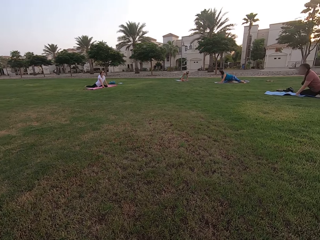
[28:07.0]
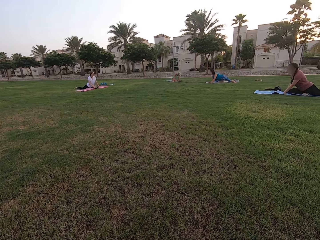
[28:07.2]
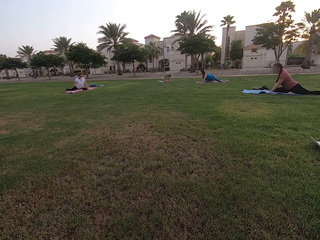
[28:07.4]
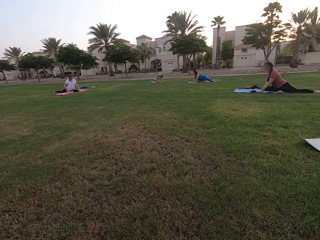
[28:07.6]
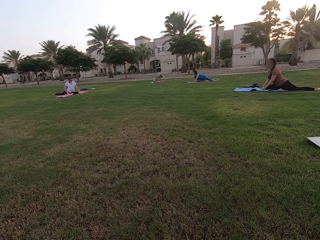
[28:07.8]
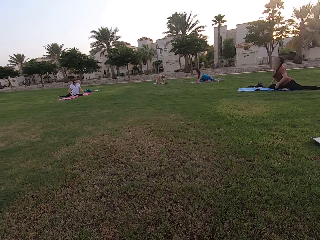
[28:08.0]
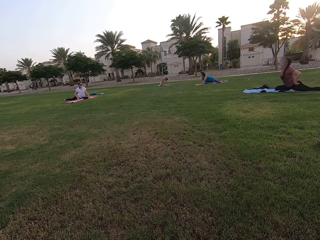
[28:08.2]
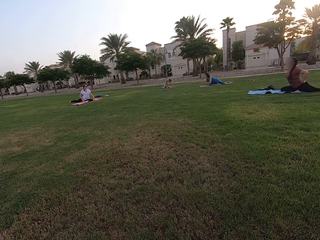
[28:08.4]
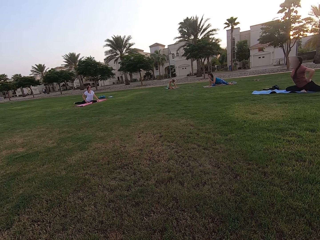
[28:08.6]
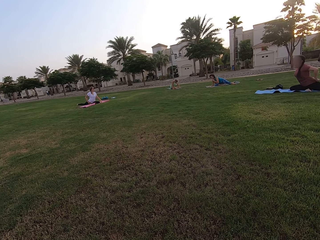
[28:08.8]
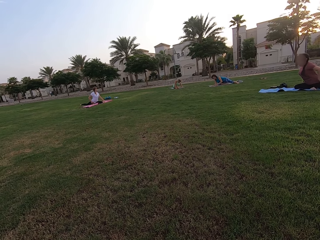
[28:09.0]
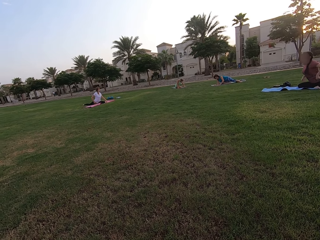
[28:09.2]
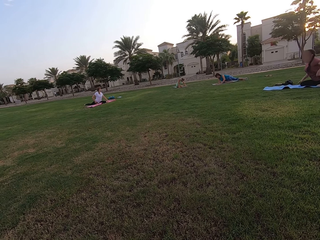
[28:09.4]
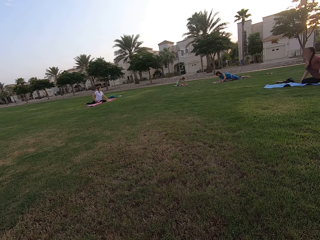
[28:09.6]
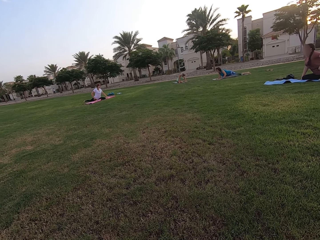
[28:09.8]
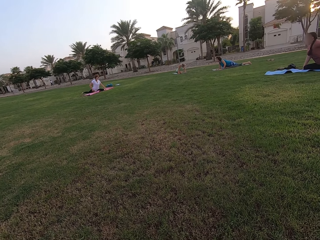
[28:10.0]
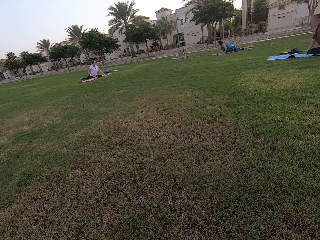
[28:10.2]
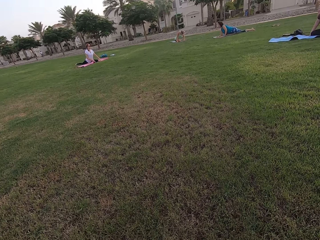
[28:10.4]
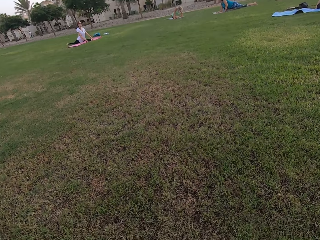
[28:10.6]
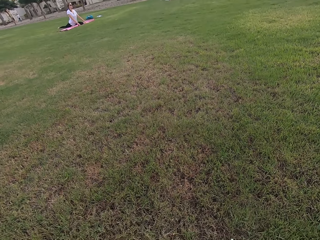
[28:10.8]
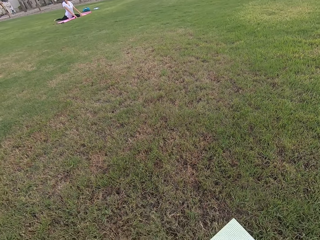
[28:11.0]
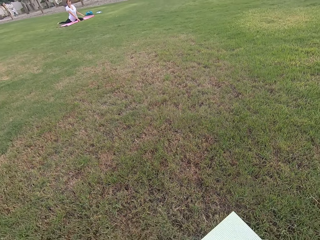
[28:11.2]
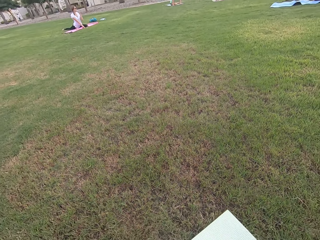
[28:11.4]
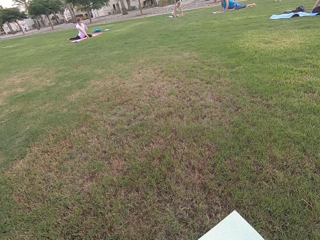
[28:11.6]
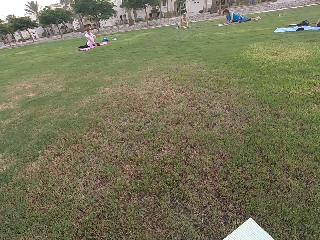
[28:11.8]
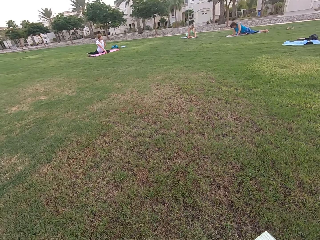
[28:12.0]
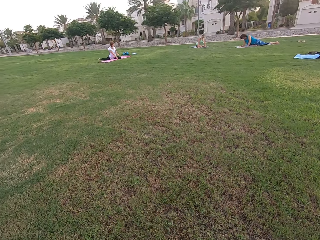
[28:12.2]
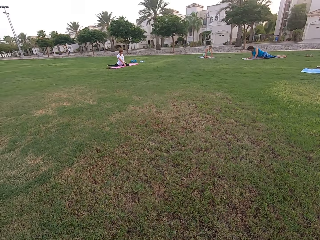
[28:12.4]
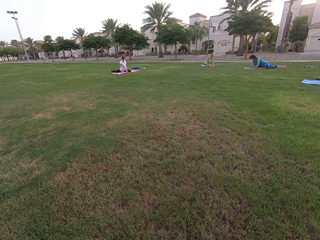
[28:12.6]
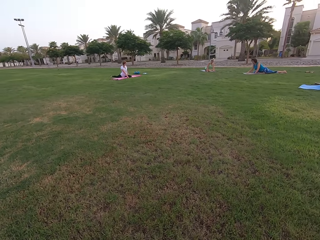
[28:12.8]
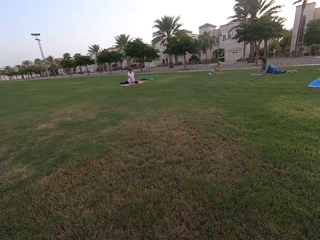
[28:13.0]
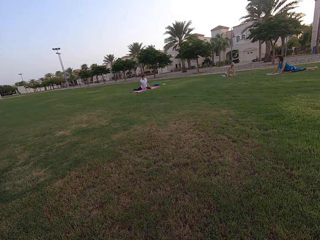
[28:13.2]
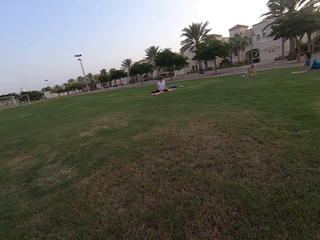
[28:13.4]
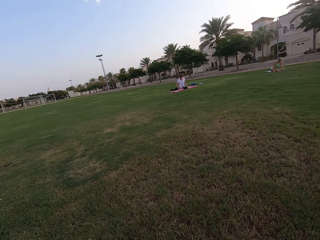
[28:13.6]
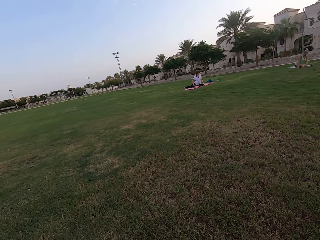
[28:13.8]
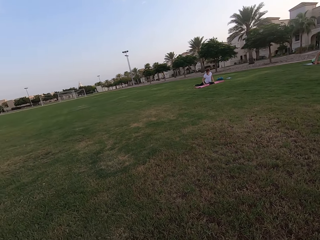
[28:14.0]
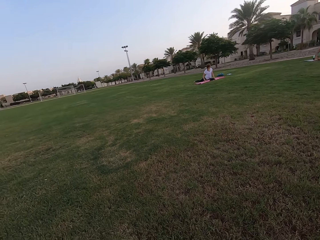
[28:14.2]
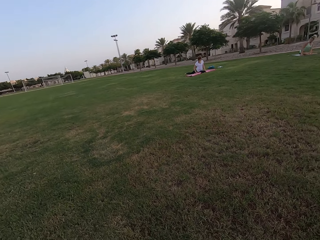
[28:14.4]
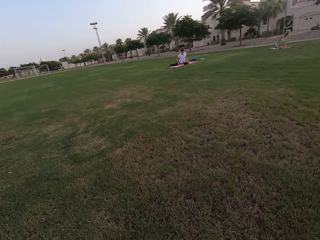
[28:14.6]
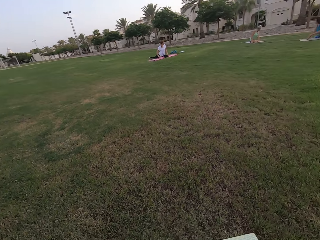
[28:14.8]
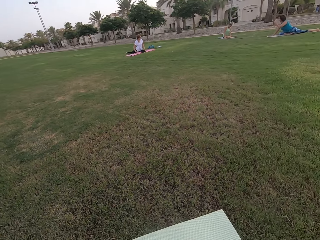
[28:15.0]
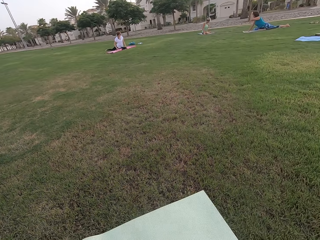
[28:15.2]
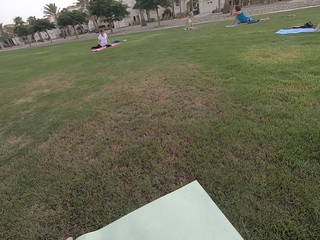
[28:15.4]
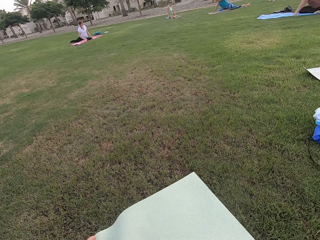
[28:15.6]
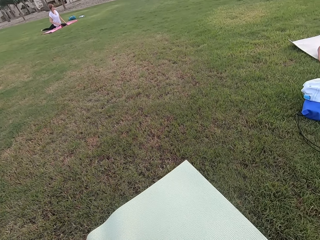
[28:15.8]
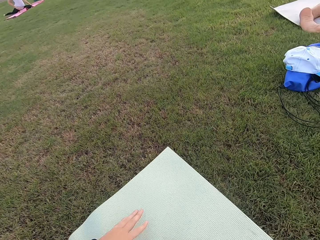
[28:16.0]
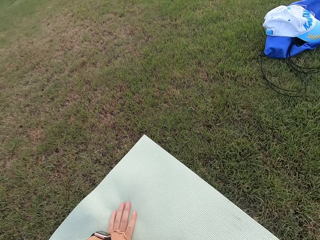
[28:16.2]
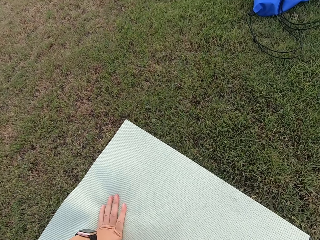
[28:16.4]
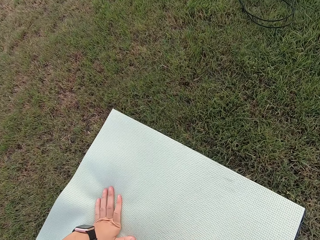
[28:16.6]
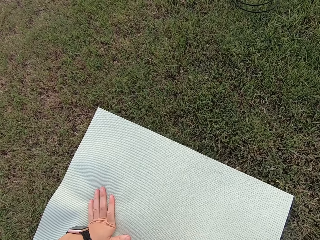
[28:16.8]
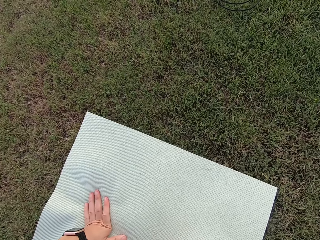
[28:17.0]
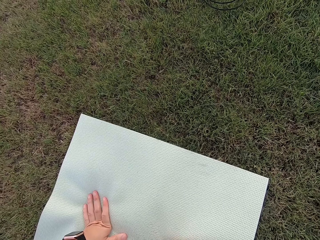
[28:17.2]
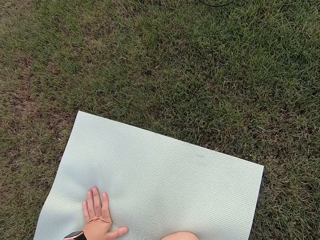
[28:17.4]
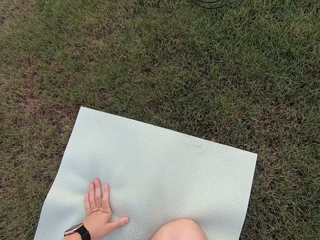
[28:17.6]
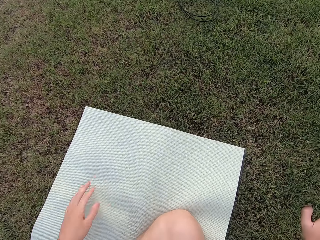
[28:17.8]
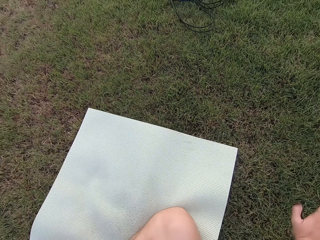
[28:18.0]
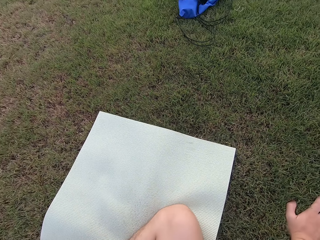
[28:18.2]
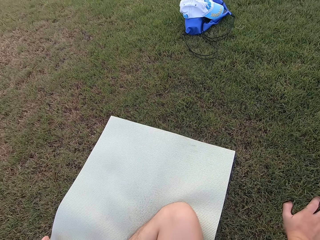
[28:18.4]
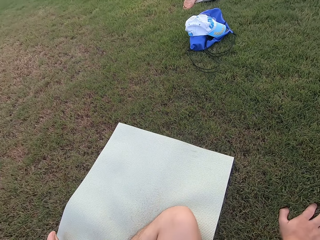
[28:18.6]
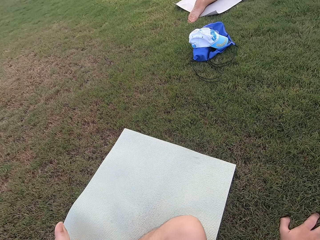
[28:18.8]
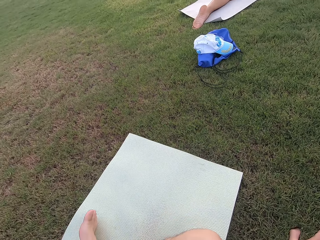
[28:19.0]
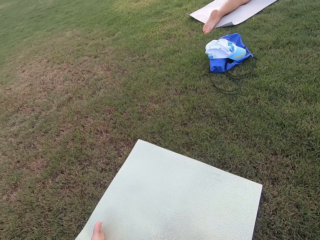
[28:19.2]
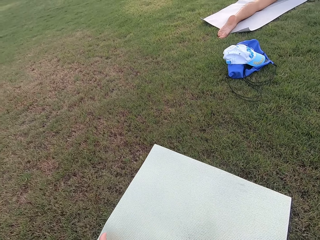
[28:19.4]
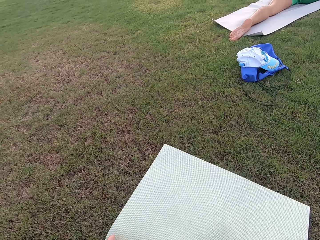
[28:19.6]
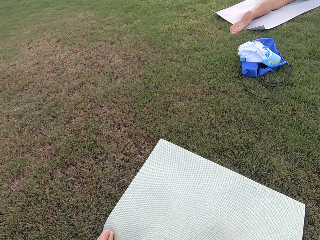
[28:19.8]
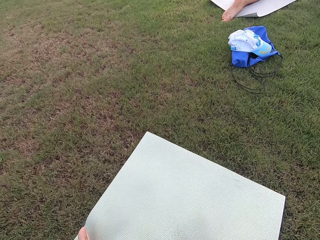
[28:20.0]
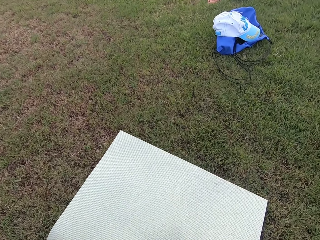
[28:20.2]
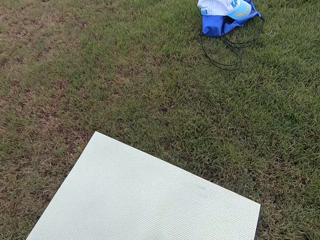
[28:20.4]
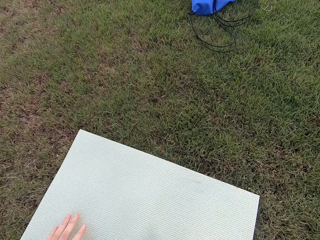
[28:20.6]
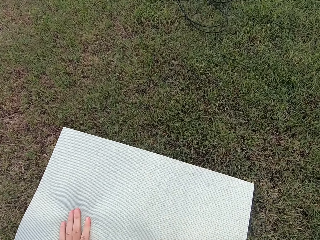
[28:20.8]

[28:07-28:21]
The camera wearer looks around the field. He puts the left hand on the mat and removes his left hand from the mat. He stares at the exercise mat on the ground.

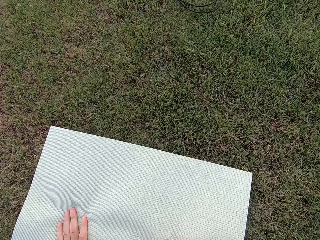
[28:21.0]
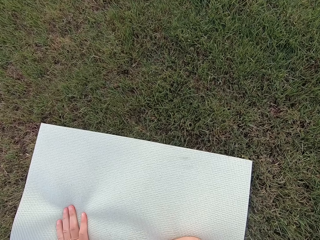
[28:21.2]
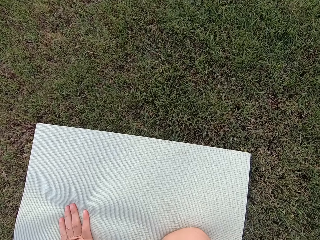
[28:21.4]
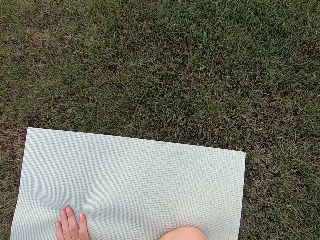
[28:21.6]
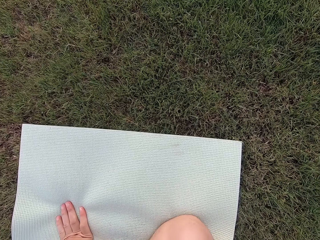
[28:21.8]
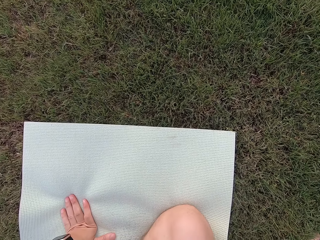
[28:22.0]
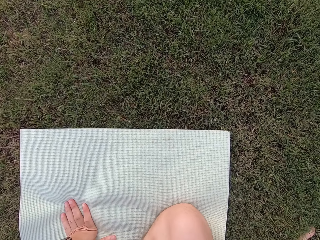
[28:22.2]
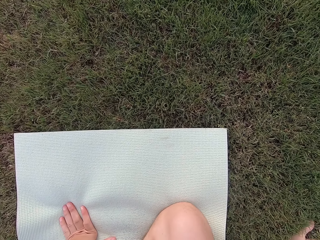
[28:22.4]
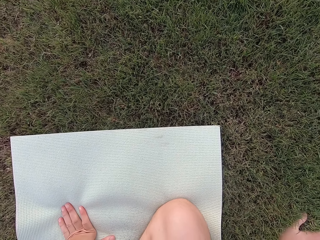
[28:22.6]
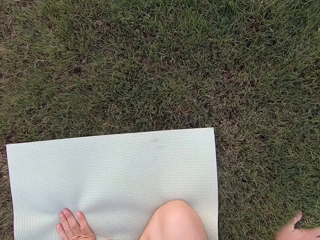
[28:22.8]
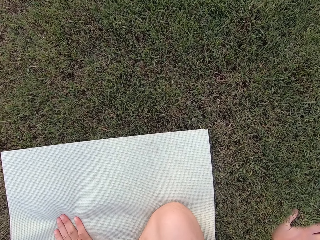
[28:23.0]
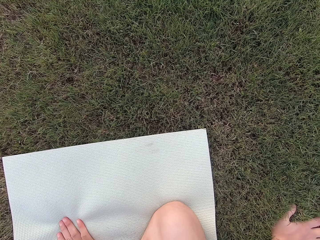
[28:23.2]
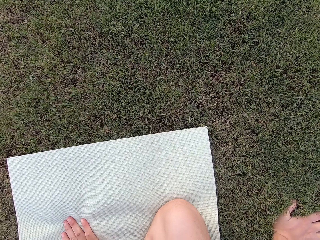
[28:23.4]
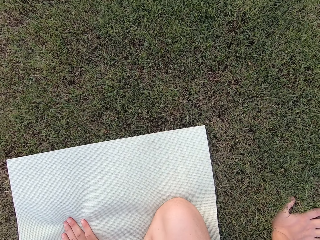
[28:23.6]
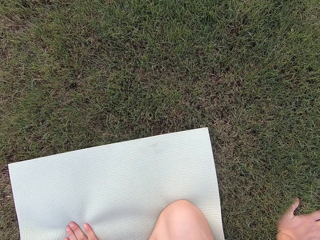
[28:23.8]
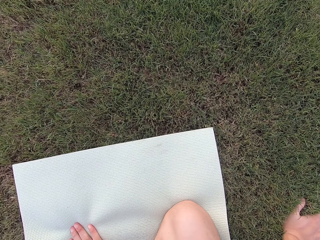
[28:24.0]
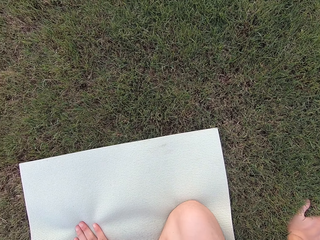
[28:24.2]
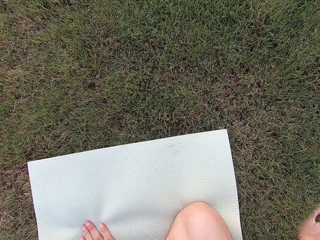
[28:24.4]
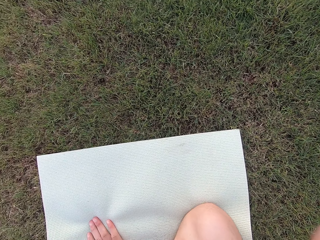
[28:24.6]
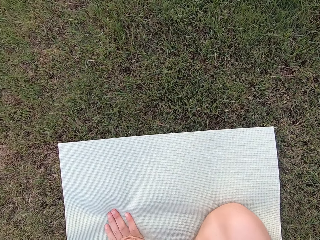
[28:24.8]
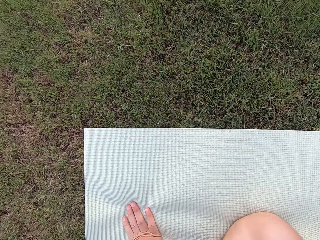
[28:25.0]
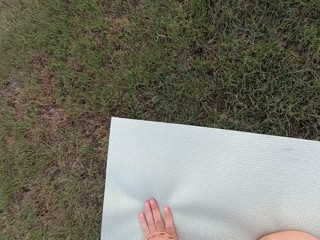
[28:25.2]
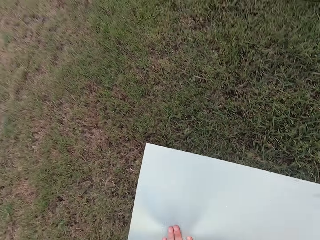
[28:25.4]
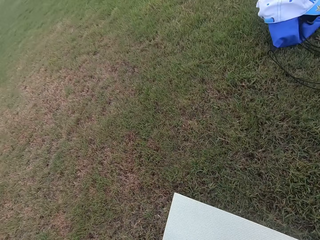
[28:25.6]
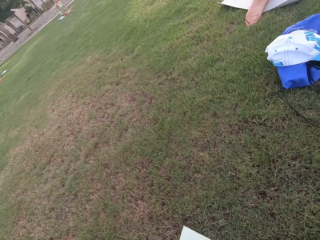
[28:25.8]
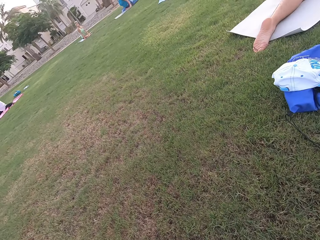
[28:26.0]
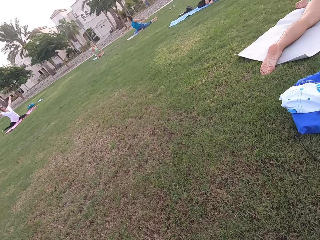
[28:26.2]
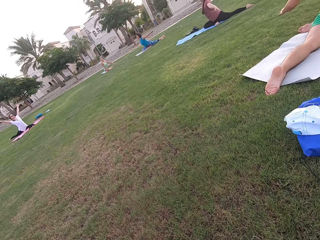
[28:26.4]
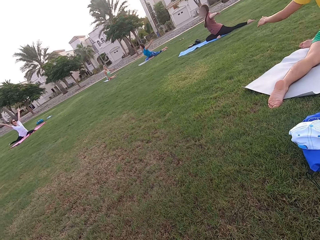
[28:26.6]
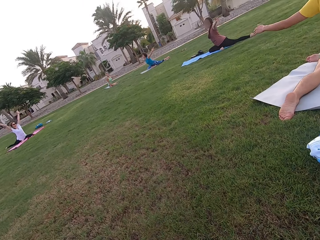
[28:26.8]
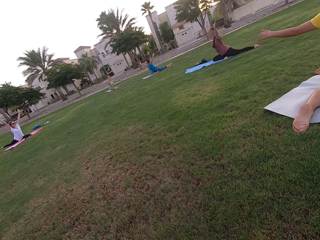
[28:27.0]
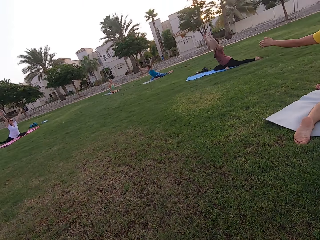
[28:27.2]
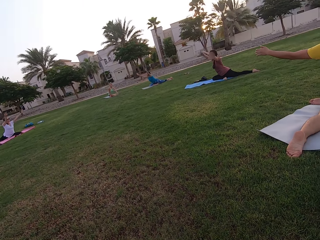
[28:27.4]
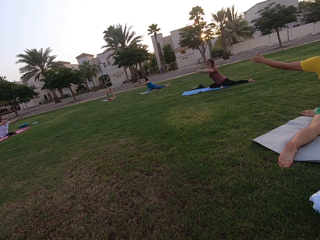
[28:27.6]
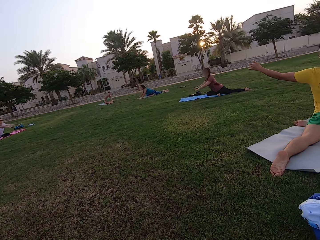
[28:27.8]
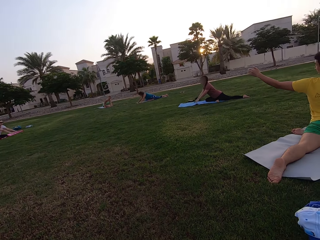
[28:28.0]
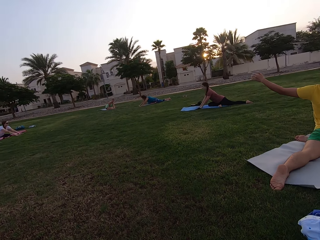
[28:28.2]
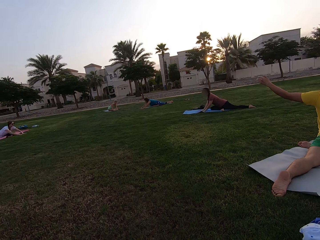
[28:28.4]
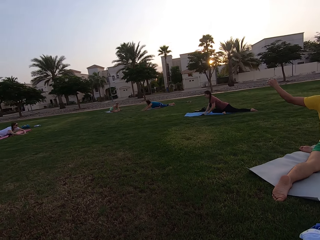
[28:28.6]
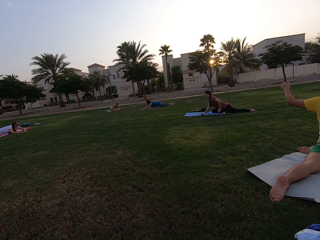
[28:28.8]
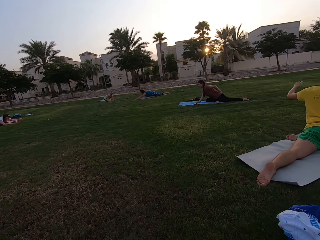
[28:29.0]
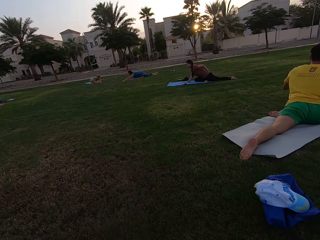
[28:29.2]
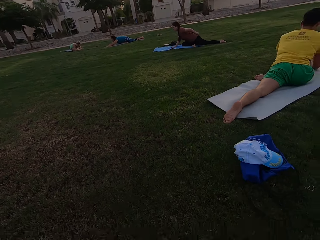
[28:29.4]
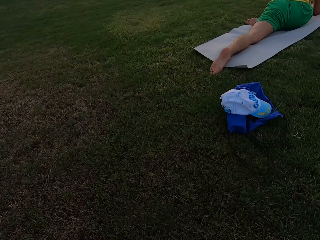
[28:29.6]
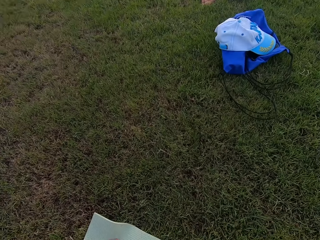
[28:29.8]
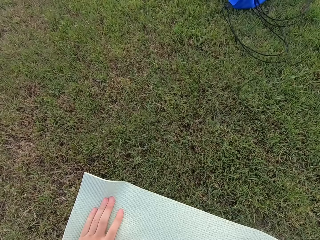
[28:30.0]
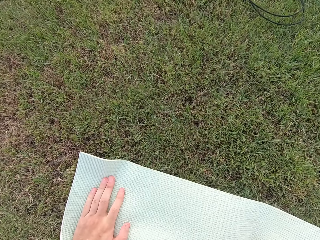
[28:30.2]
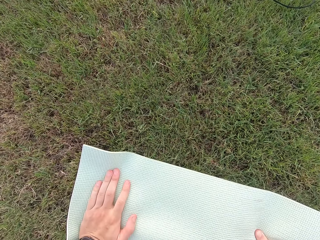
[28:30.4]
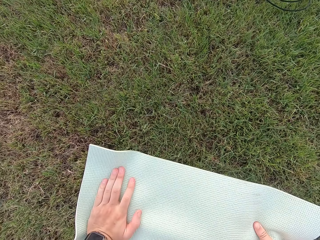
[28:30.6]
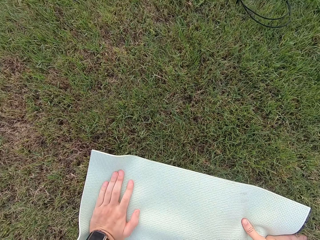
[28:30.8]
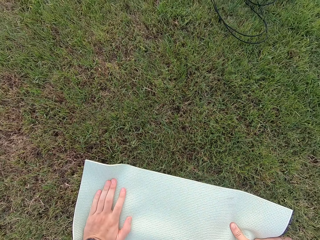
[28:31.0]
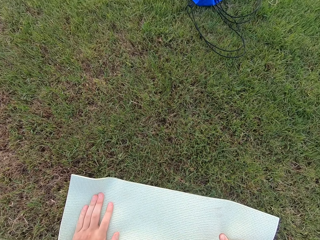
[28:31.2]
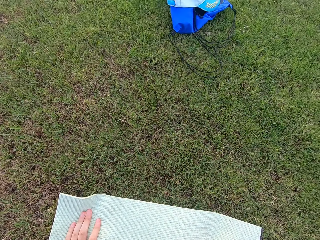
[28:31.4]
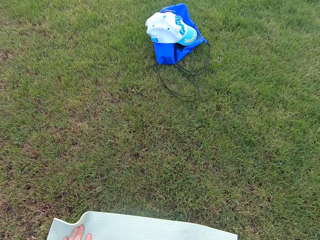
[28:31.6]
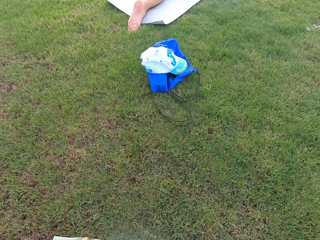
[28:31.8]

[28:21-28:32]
The camera wearer puts the left hand on the mat. They look around the field. They stare at the persons. The persons stretch their hands on the ground. The camera wearer looks around the field.
